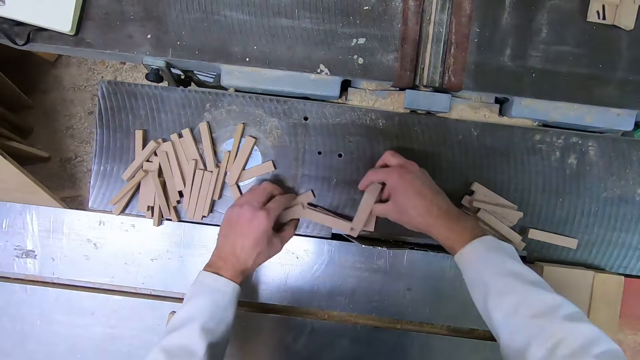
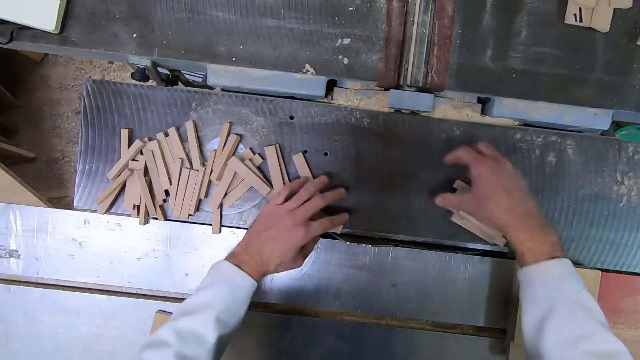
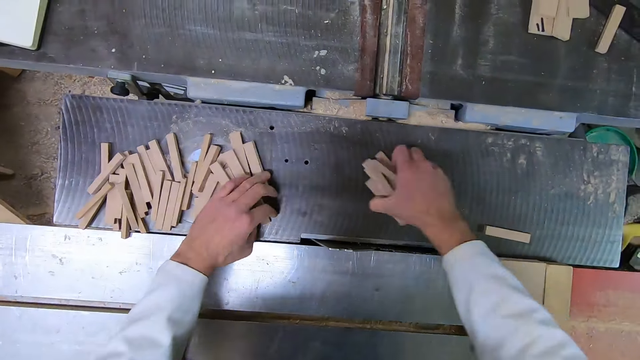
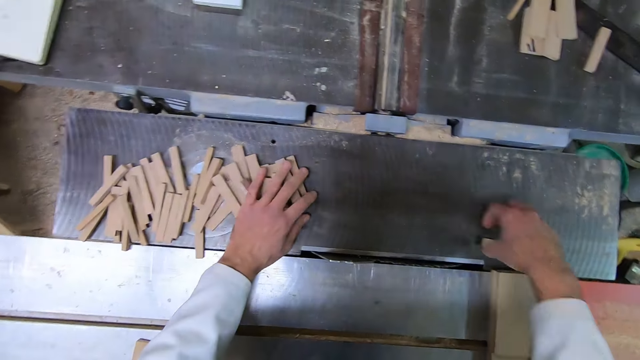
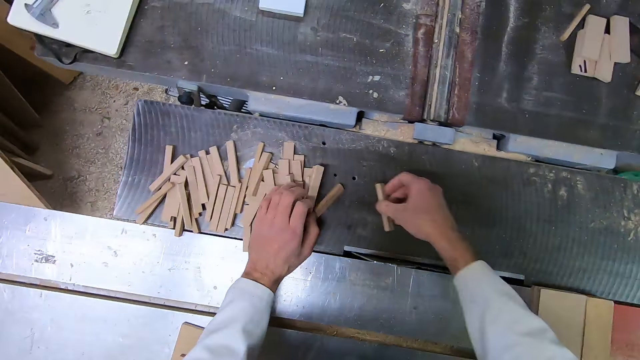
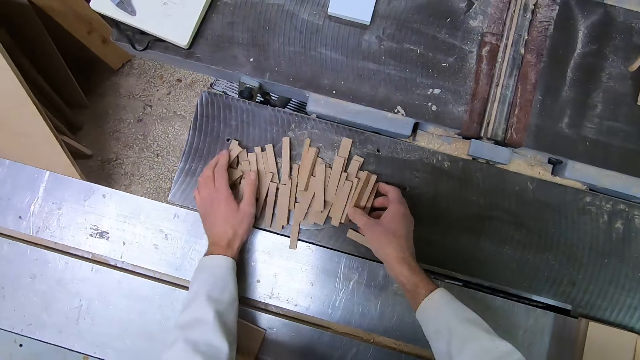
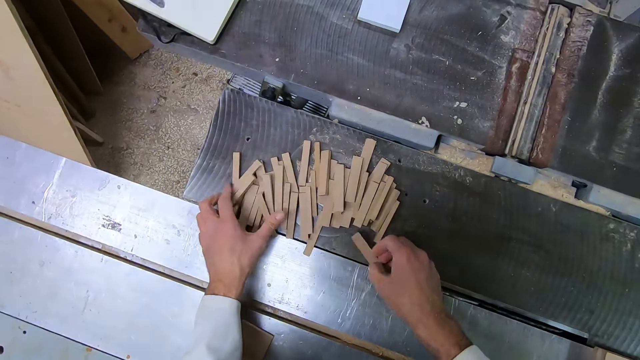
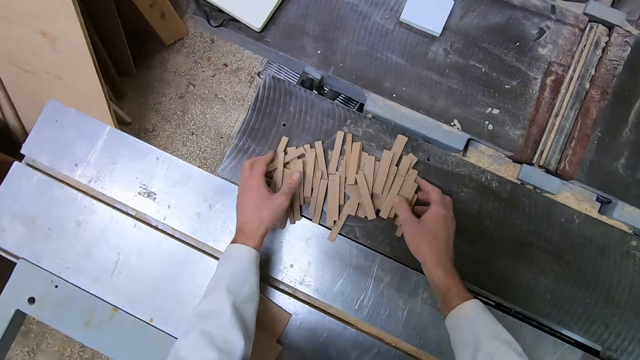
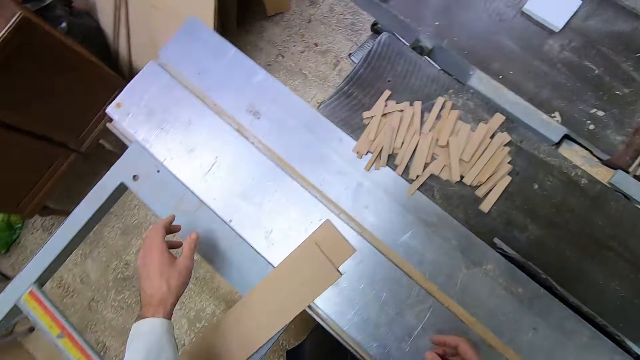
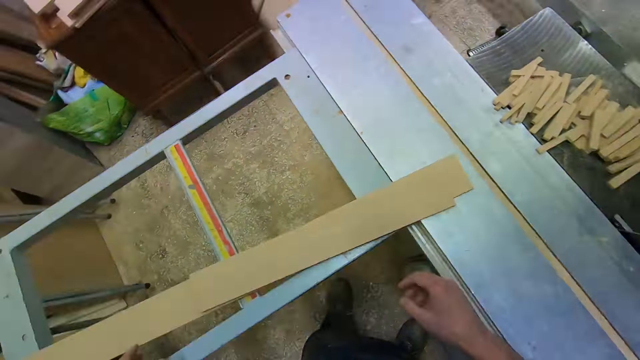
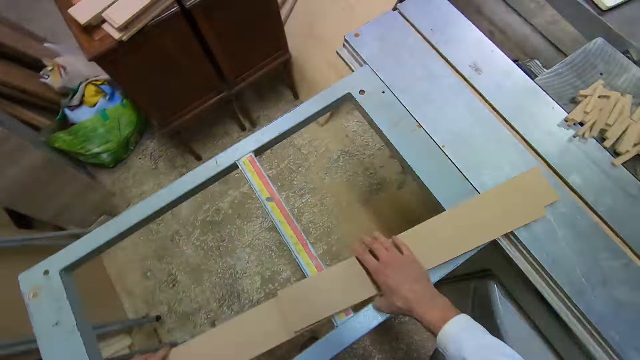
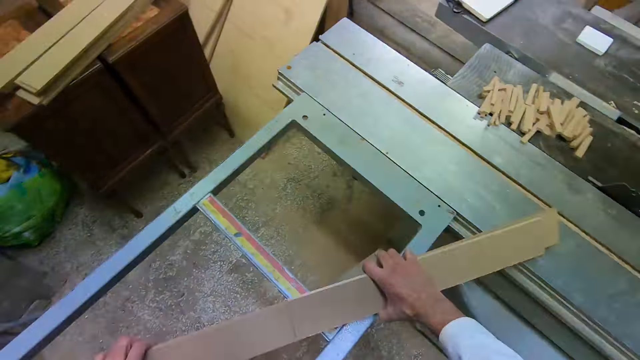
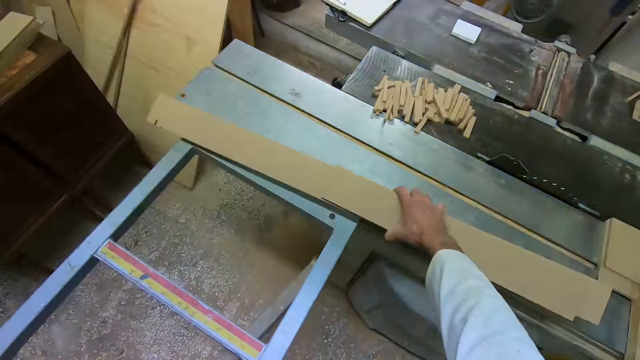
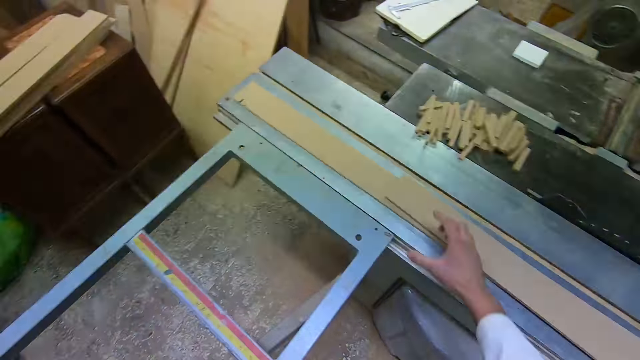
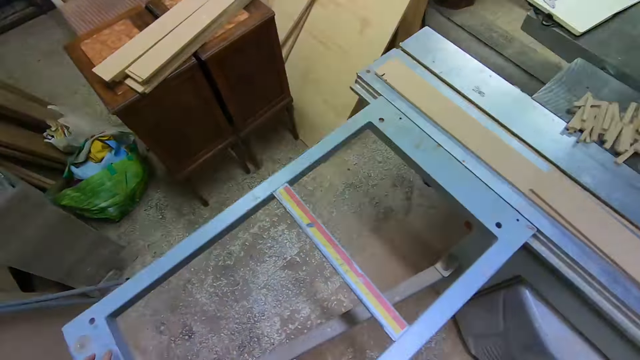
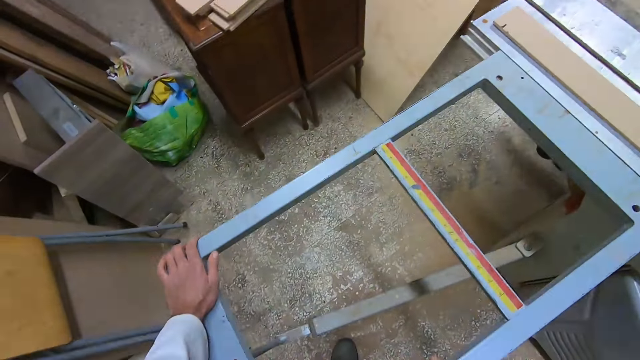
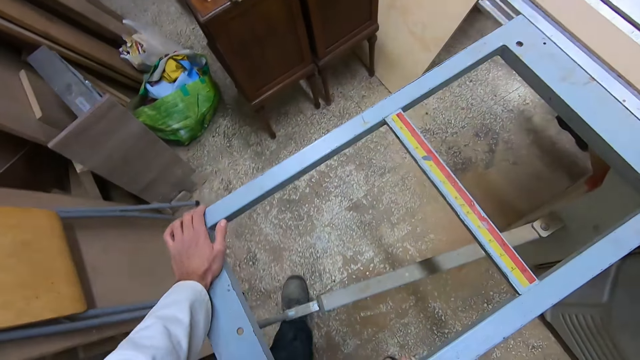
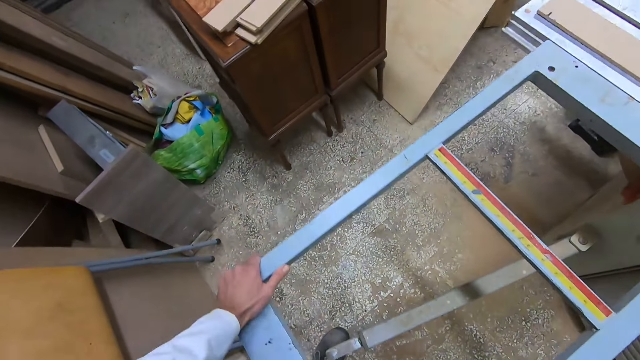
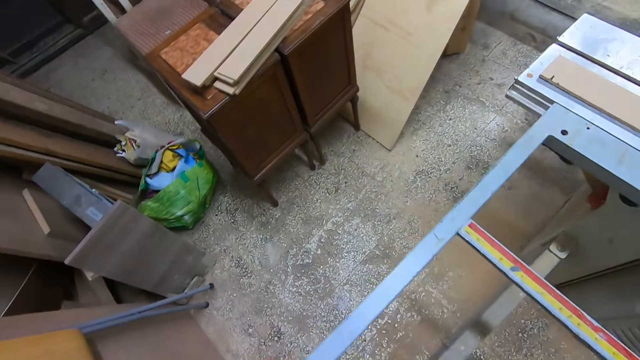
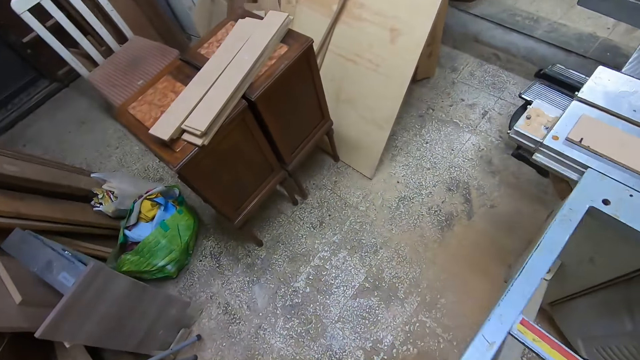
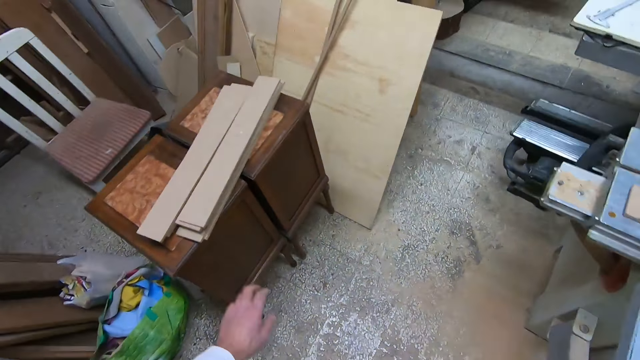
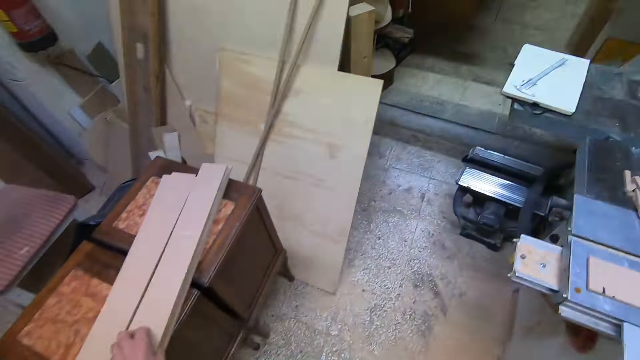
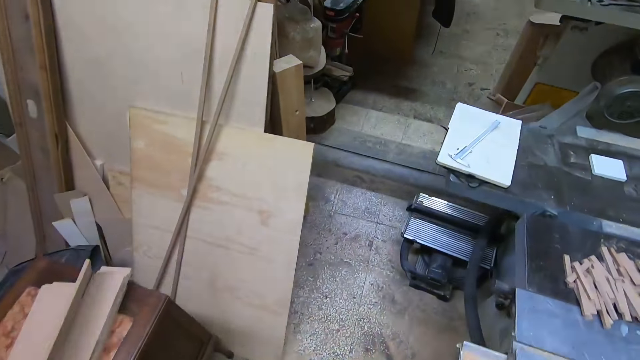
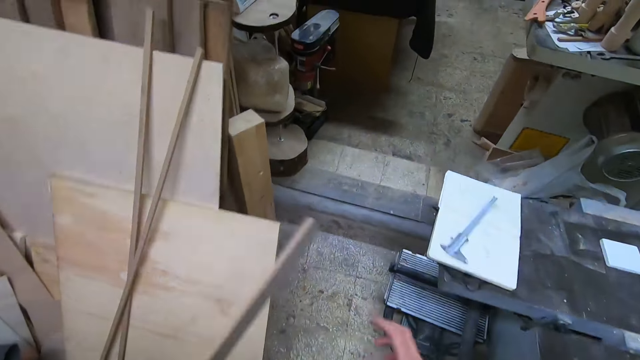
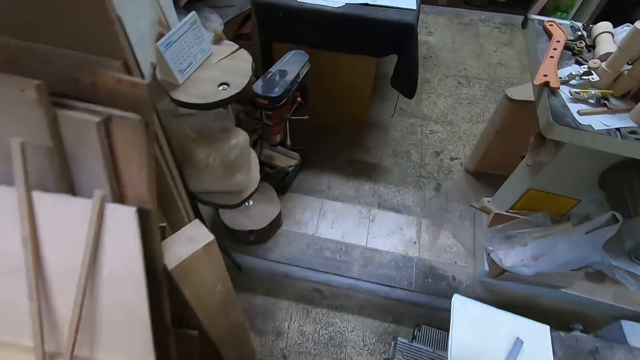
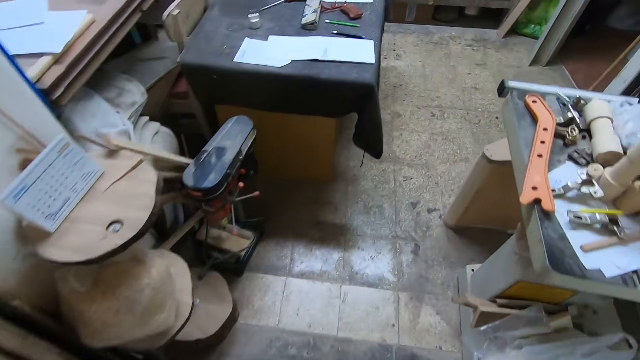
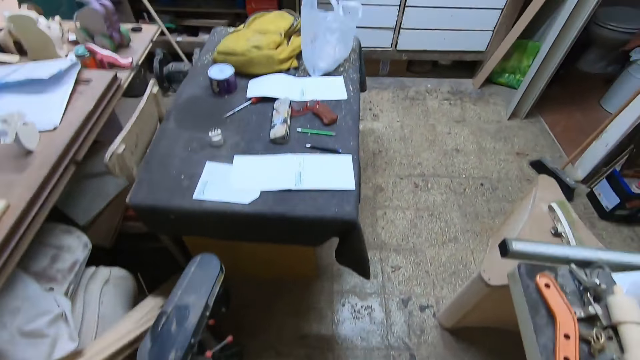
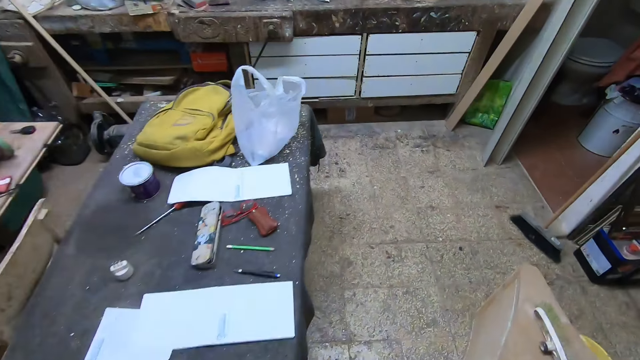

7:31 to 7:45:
The camera wearer turns towards the pile of woods. They pick up the woods from the sawing machine and hold the pieces of wood. They drop the woods on the sawing machine. They move the sawing machine extension sideways to the right. They walk towards the pieces of wood and pick up a wood from the piece of furniture. They move to another position in the workshop.

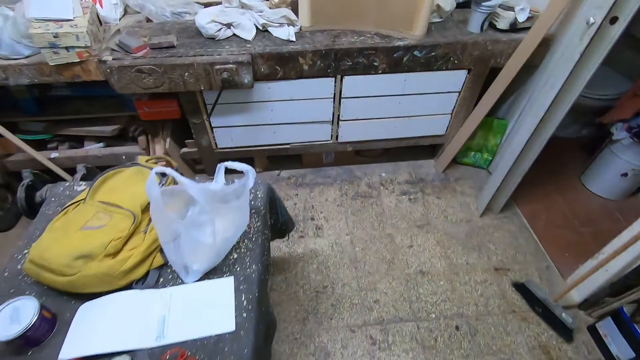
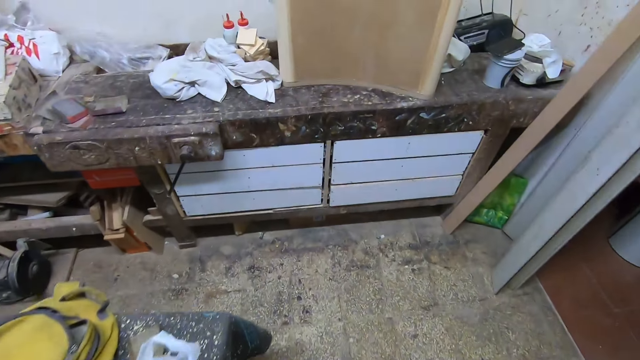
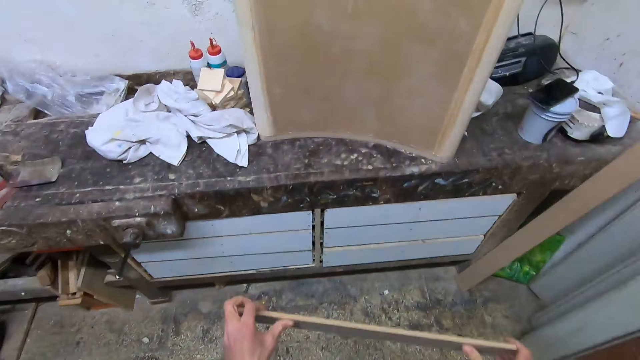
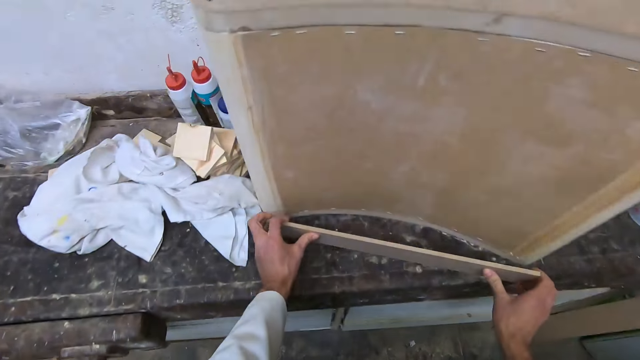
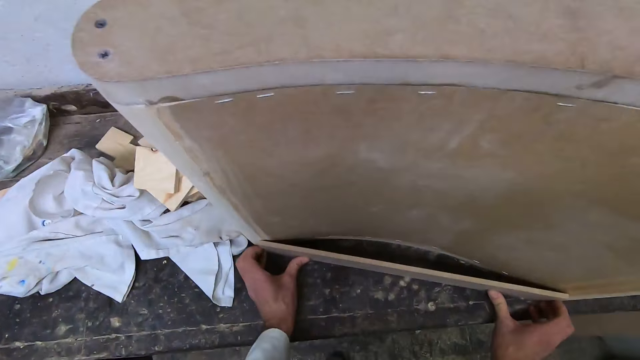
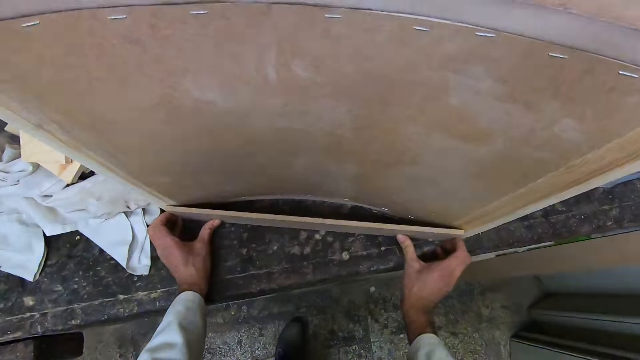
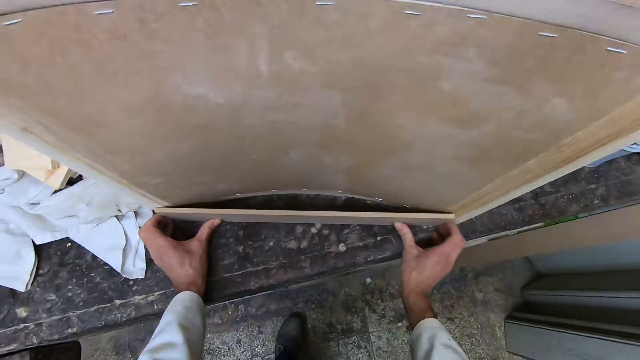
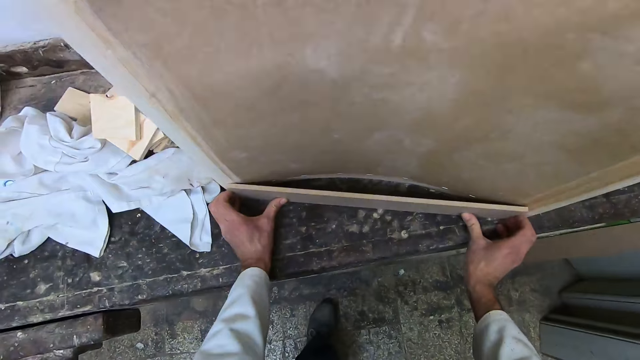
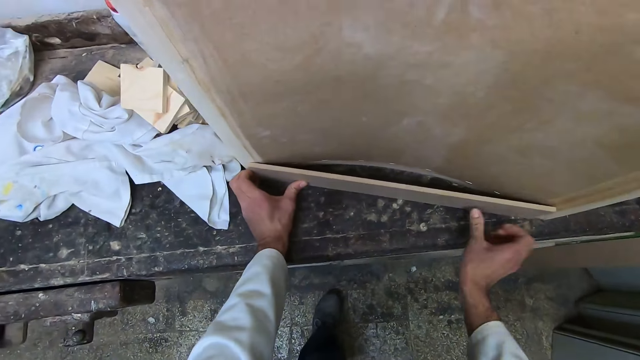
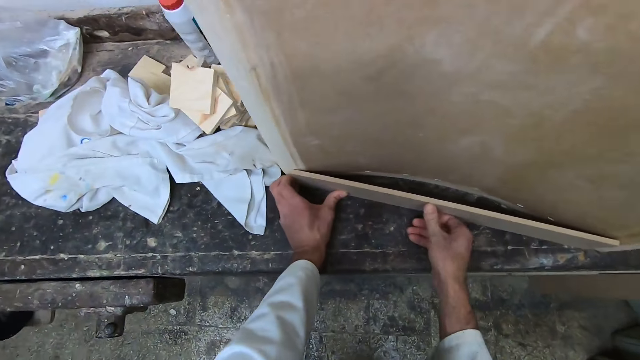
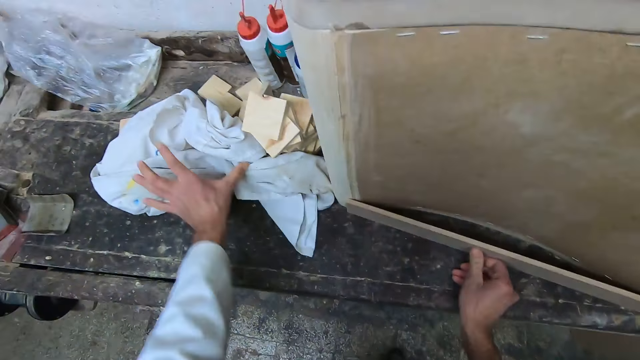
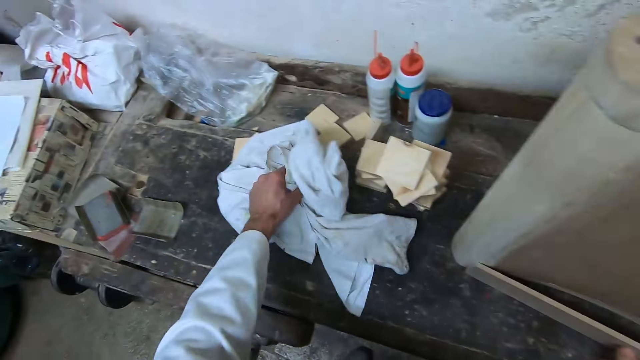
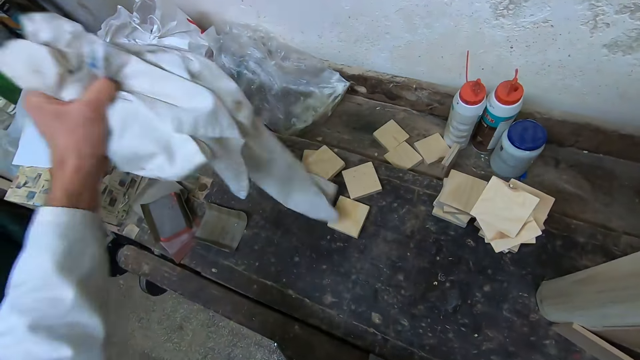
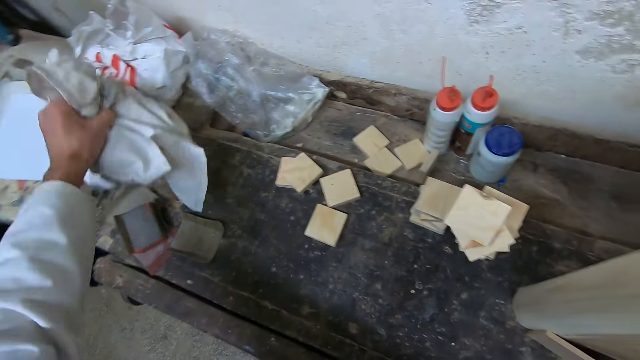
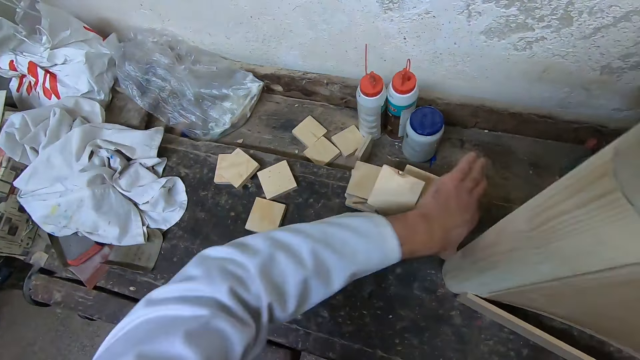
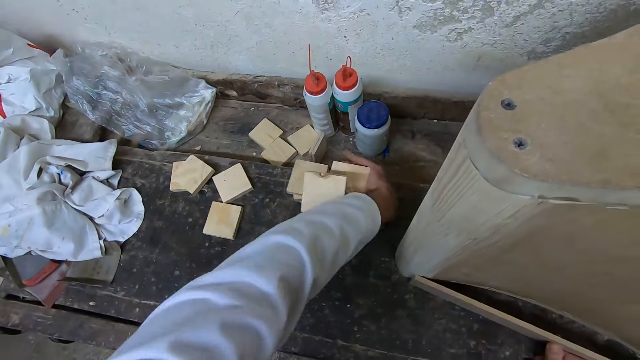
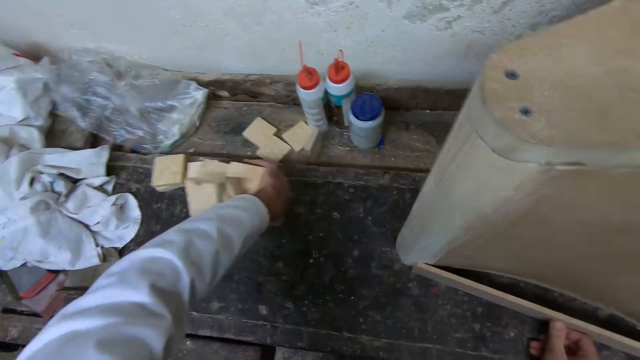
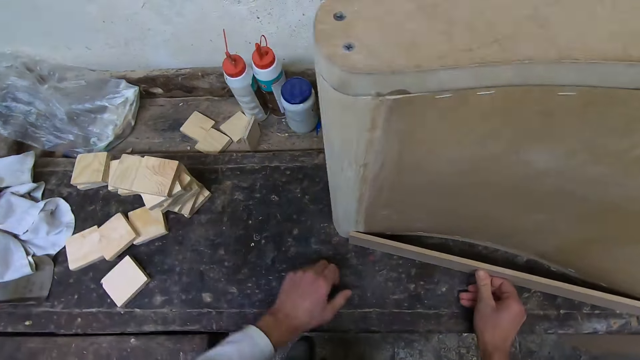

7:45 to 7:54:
The camera wearer stops in front of the wood. He drops the wood on a bench. He fits the piece of wood on the bottom of the wood. He holds the wood on the bench with his right hand. He picks up a cloth from the bench with his left hand. He lifts the cloth. He drops the cloth on the bench. He moves small squared wood pieces on the bench sideways to the left.
